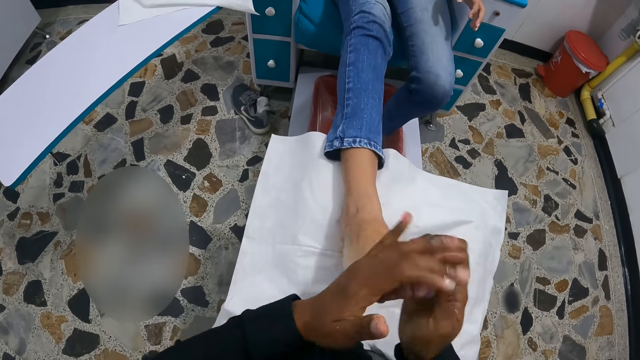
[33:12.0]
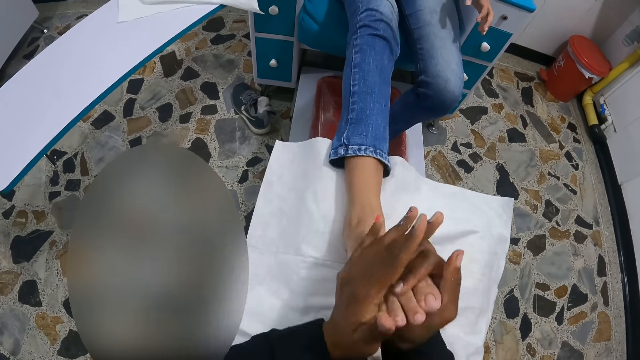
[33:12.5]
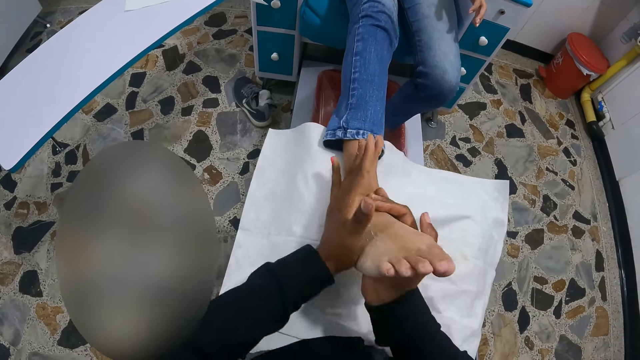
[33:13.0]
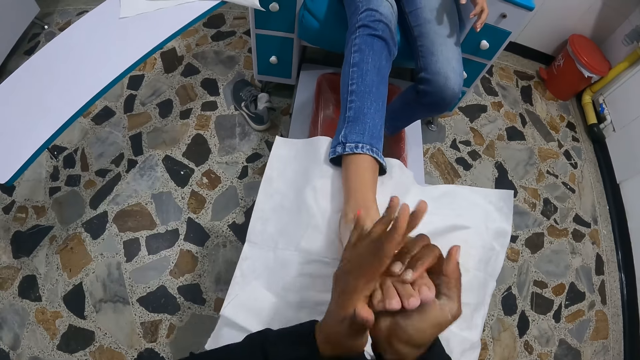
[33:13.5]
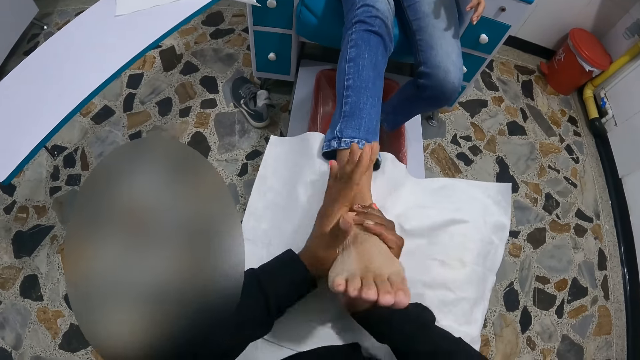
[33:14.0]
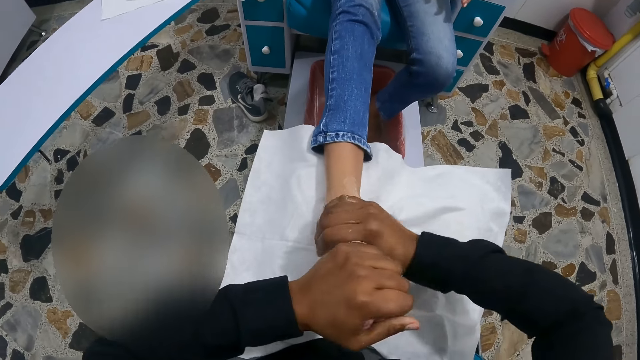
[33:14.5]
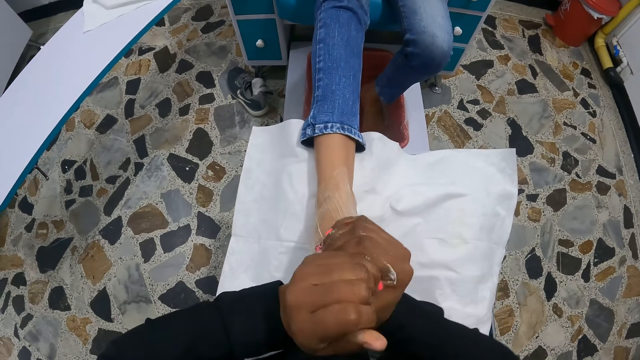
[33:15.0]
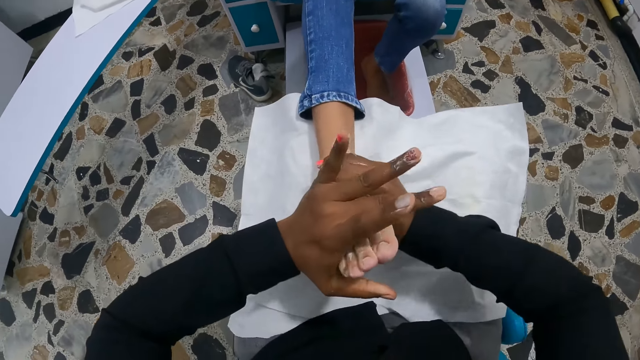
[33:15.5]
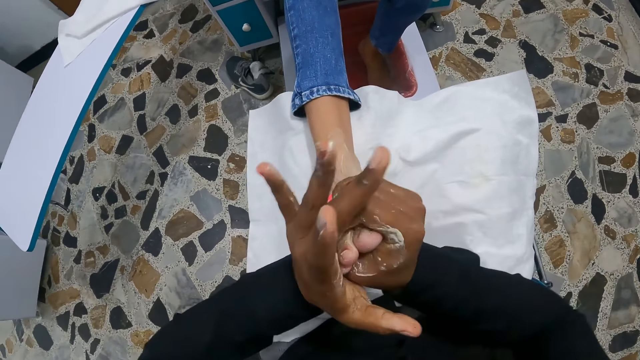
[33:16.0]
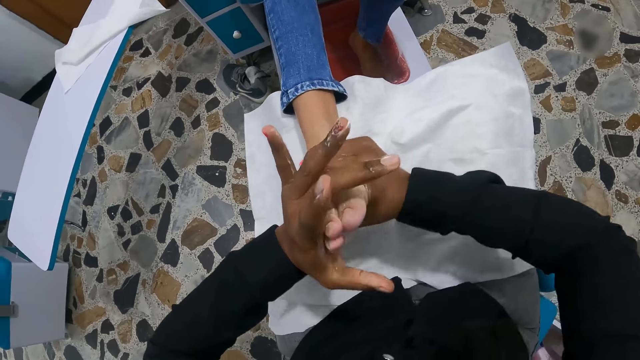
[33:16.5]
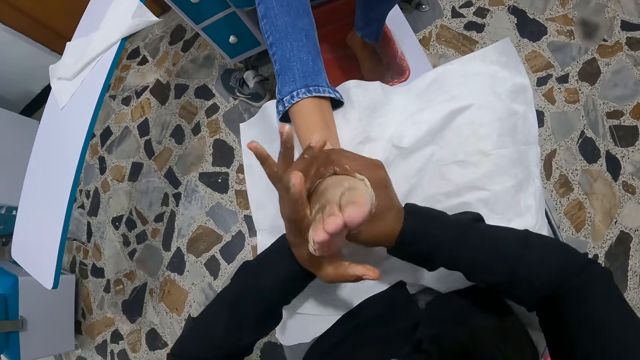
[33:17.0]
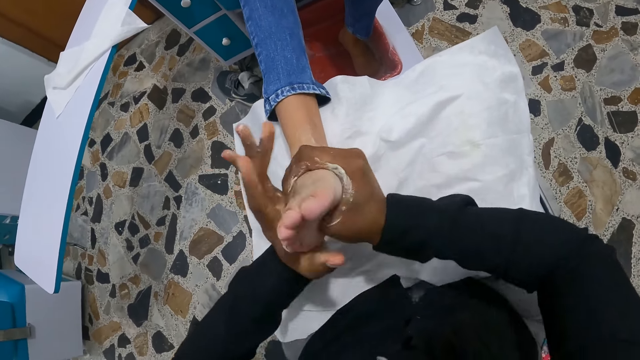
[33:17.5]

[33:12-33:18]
The camera wearer rubs the right foot of the woman on her lap with the foot cream in her hands.

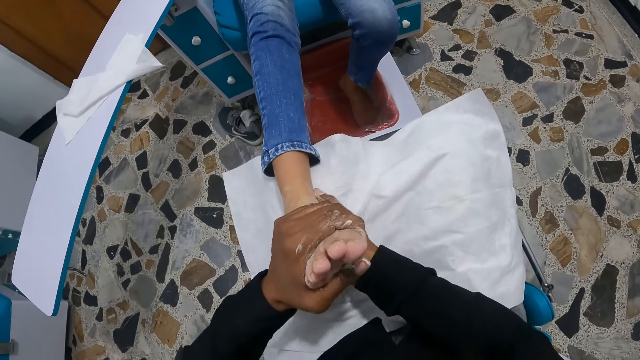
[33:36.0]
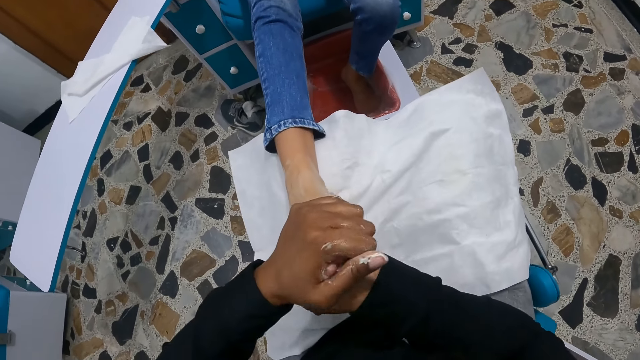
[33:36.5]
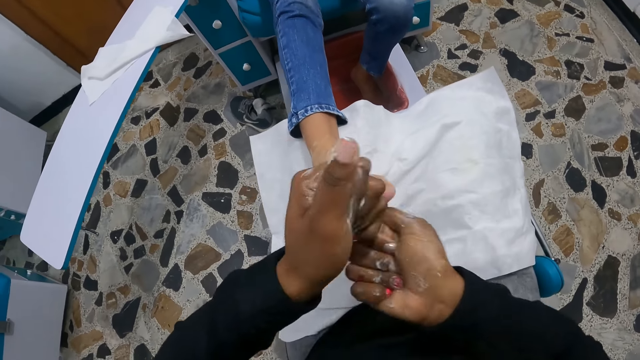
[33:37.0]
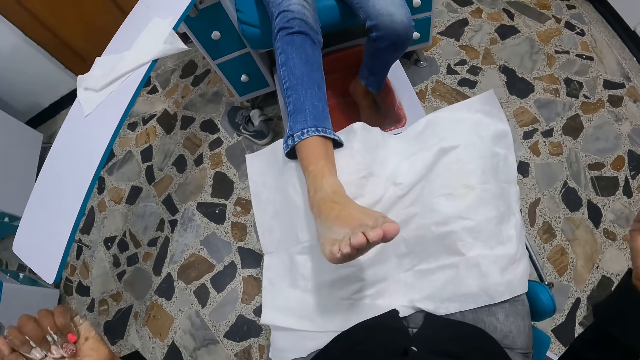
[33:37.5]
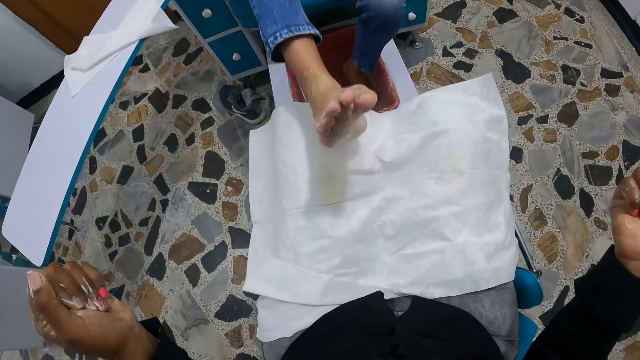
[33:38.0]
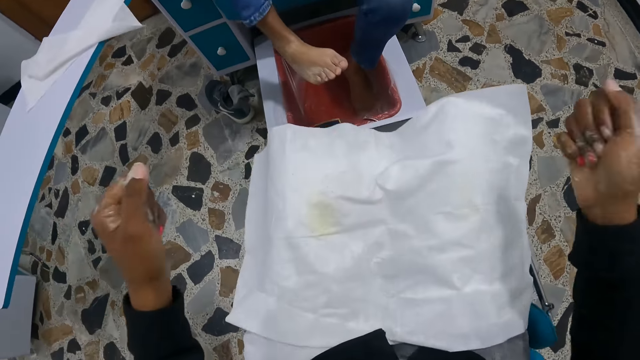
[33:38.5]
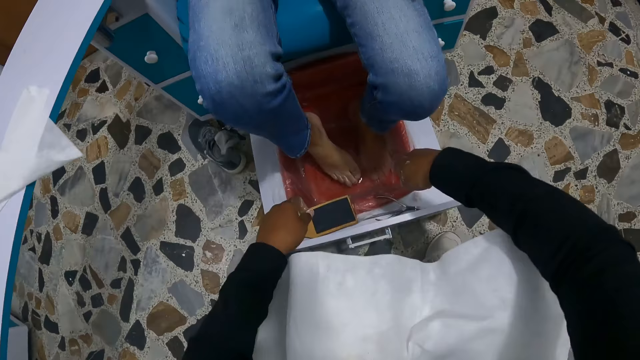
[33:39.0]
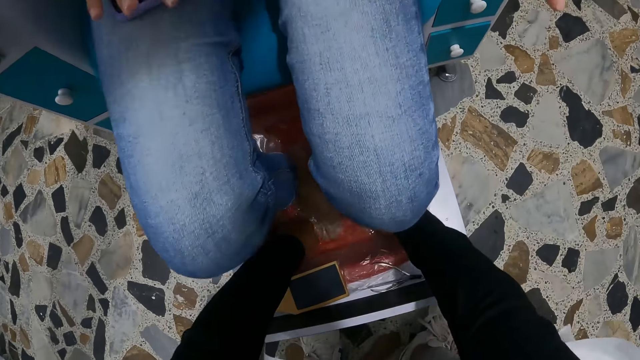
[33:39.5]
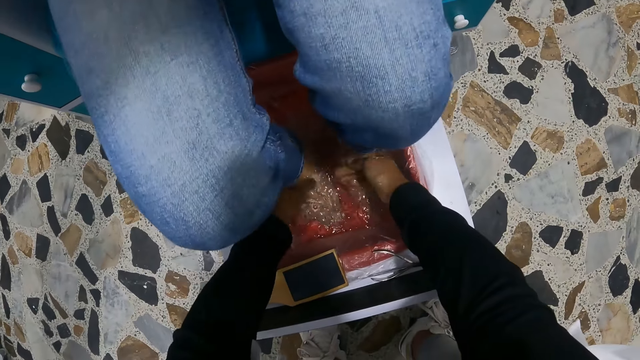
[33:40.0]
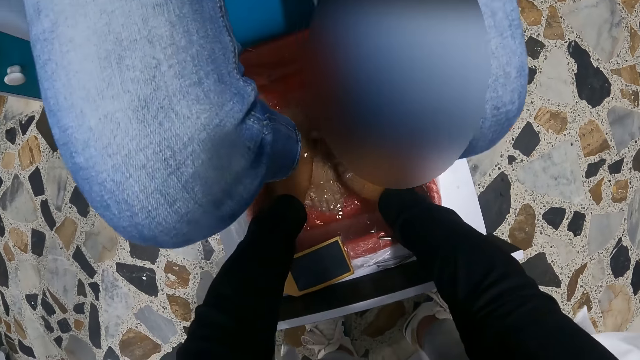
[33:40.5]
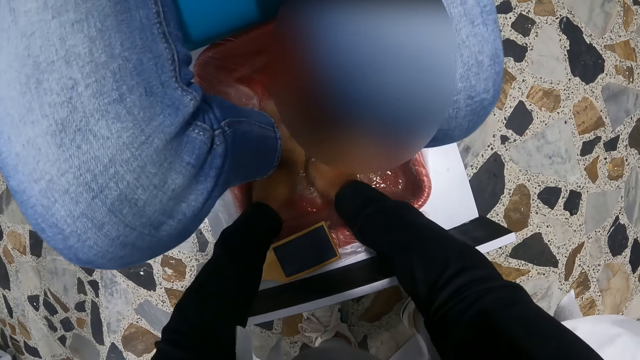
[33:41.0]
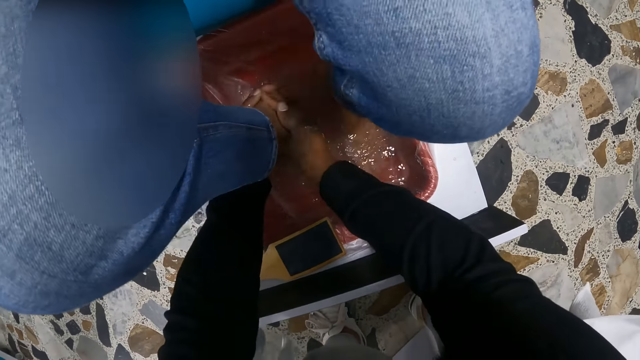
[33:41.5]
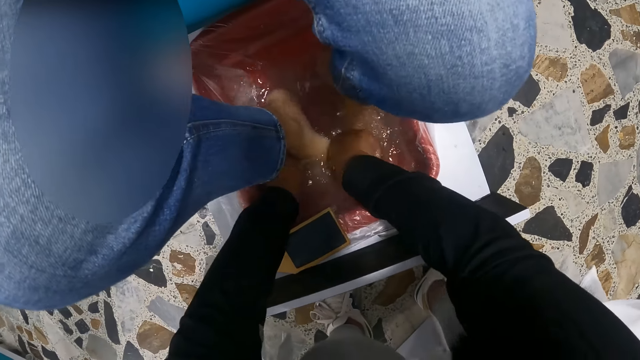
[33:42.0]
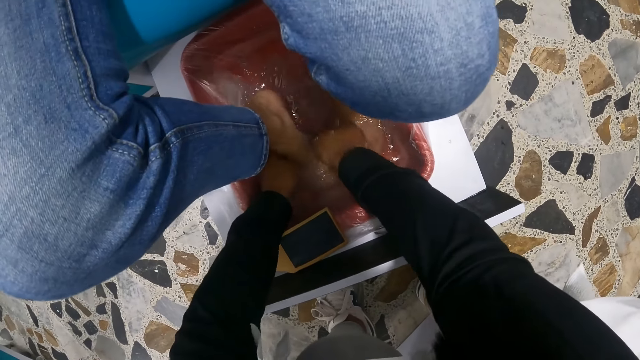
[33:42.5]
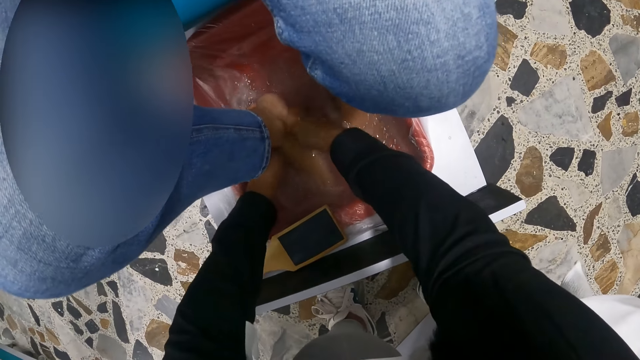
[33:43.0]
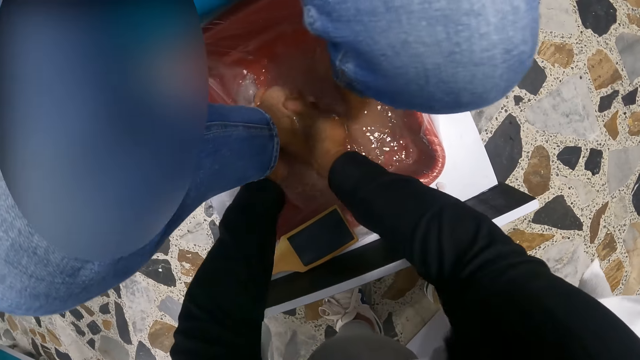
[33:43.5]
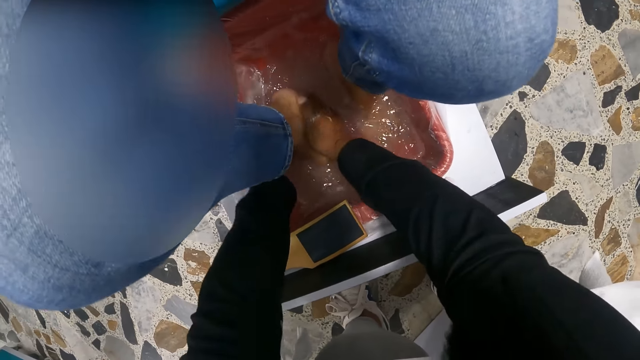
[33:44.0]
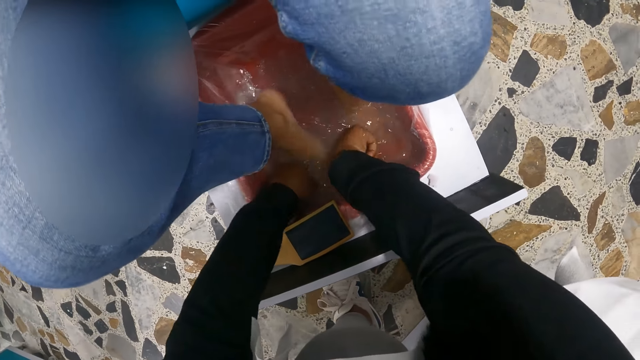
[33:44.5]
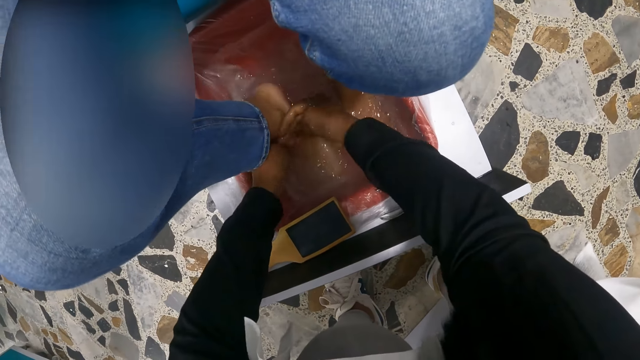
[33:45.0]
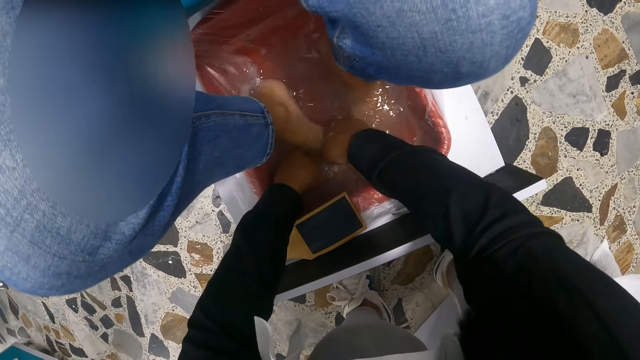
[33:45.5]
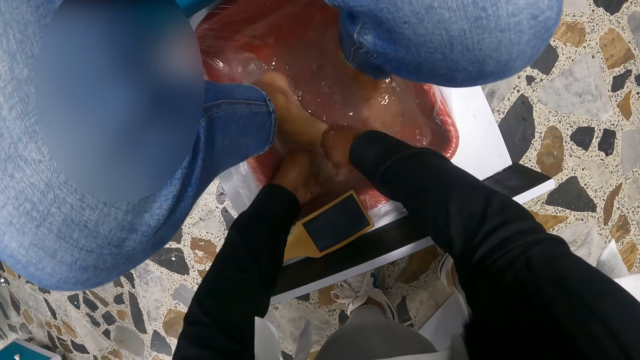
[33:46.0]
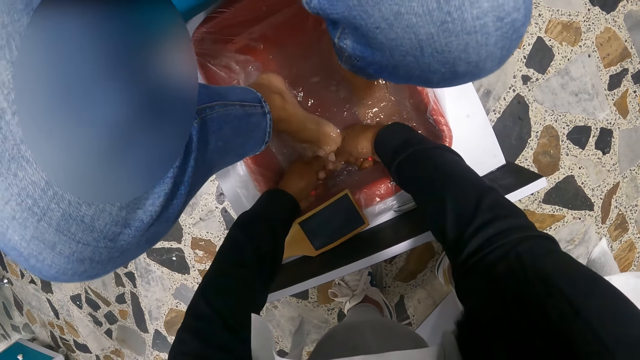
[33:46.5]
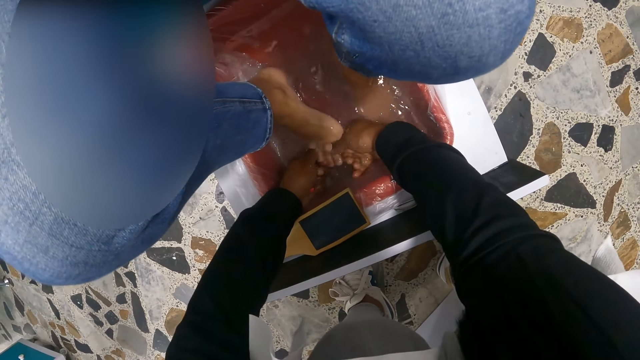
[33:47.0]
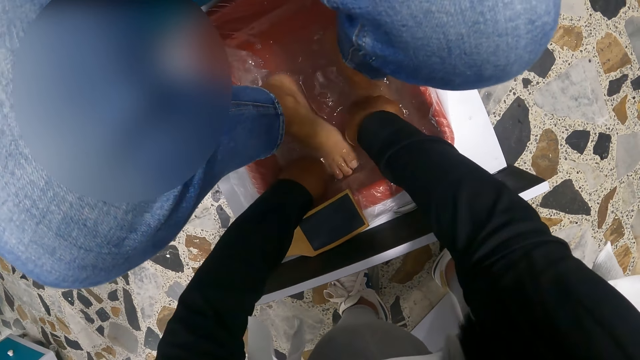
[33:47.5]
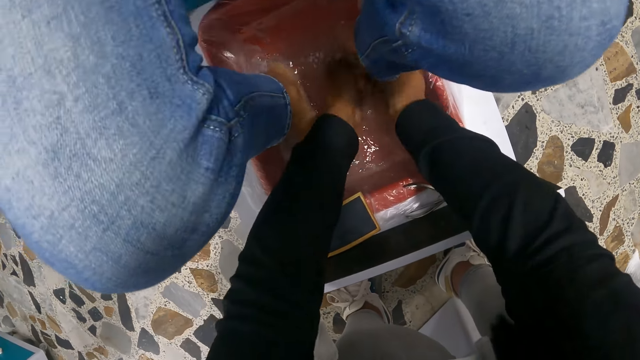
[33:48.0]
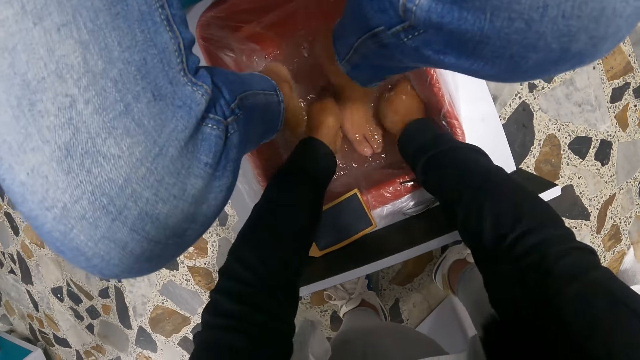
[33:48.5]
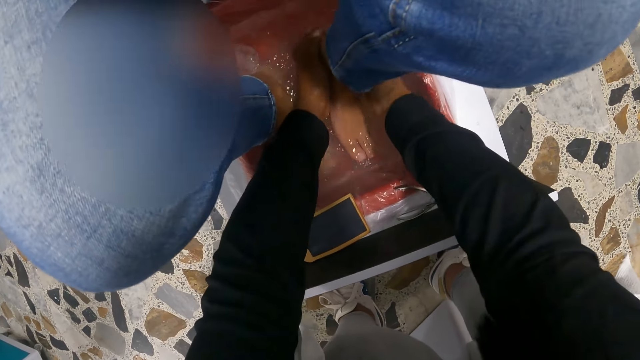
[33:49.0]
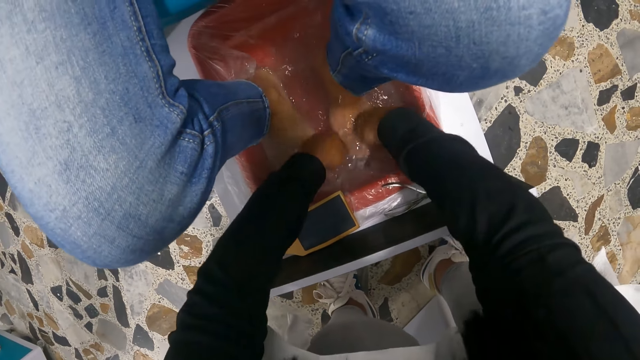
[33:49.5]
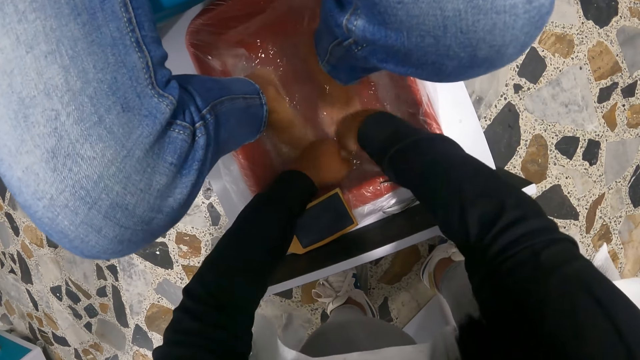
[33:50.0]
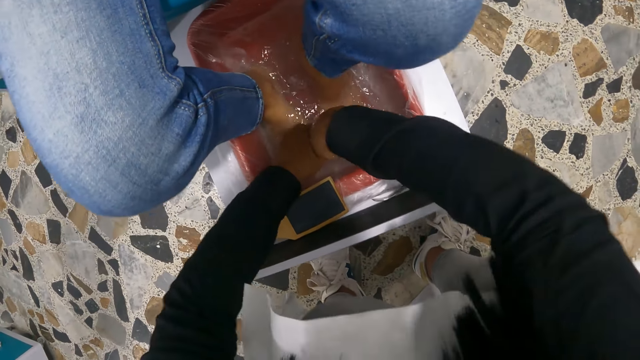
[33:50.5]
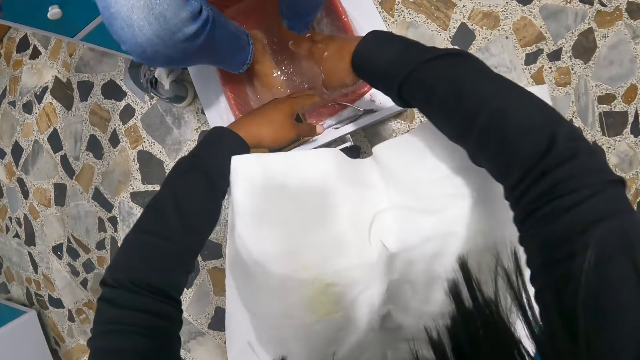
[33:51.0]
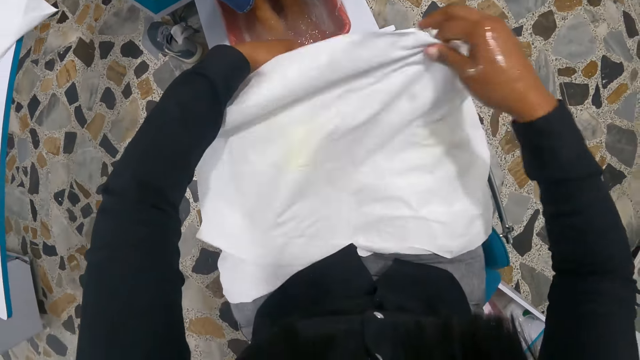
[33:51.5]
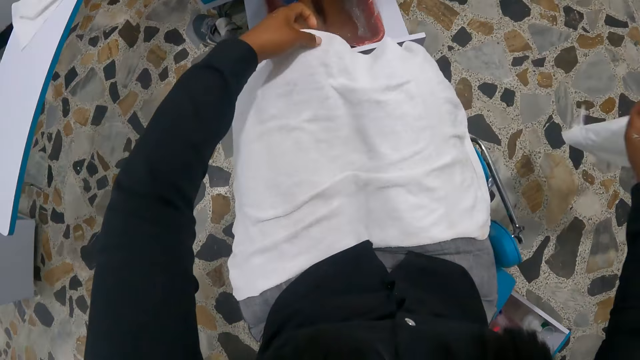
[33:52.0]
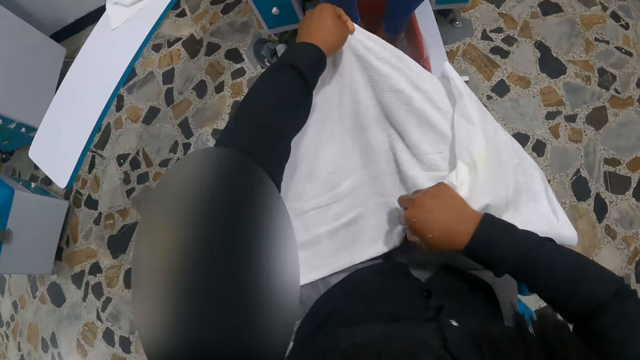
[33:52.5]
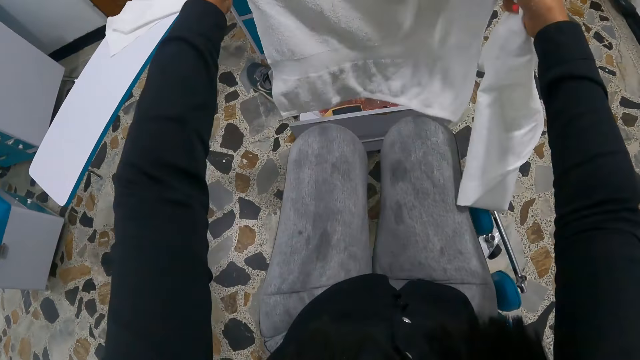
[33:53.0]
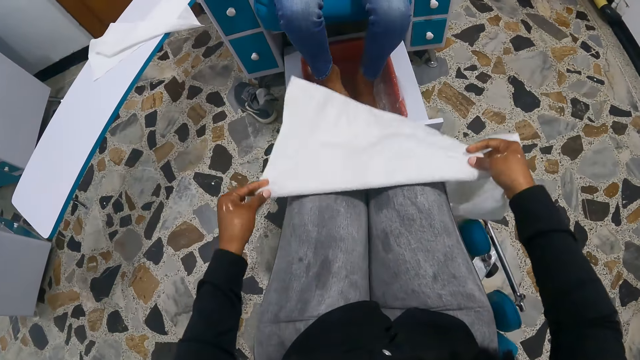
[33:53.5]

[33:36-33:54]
The camera wearer pulls her hands off the woman's feet. The woman pulls her feet from the towel. She drops her right foot in the foot bath or basin. The camera wearer puts her hands in the basin. She washes the right foot of the woman with the water in the foot bath. She washes the left foot of the woman with the water in the foot bath. She dries her hands. She removes the white cloth from her lap with her right hand. She picks up a towel. She picks up the towel with both hands. She folds the towel on her lap with her hands. She drops the towel on her lap.
